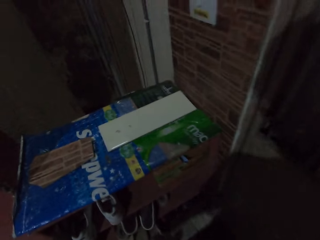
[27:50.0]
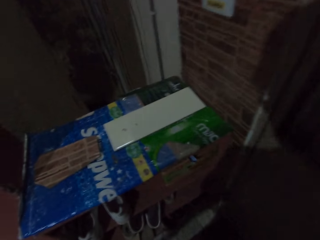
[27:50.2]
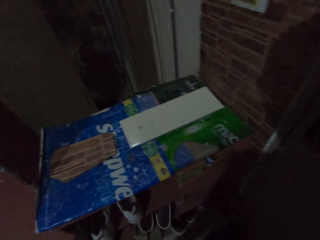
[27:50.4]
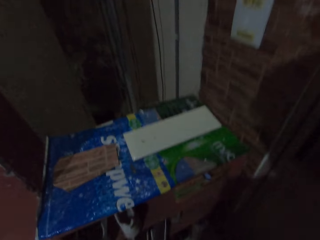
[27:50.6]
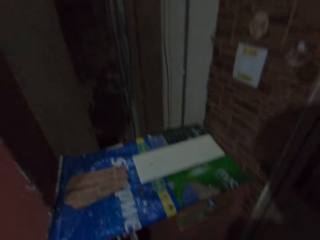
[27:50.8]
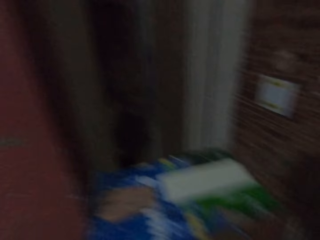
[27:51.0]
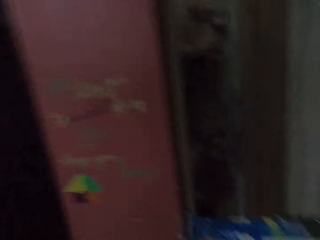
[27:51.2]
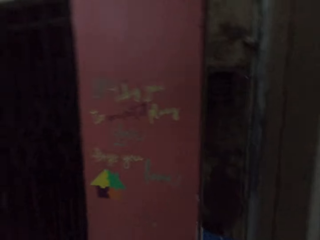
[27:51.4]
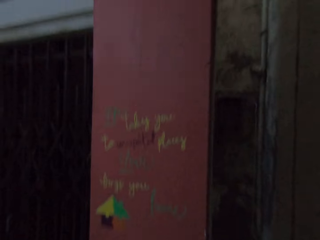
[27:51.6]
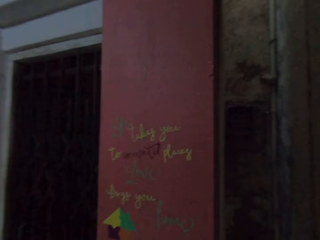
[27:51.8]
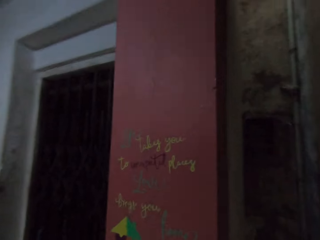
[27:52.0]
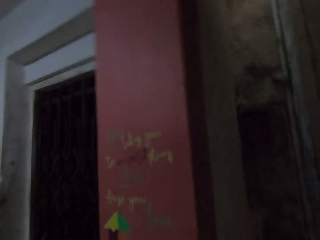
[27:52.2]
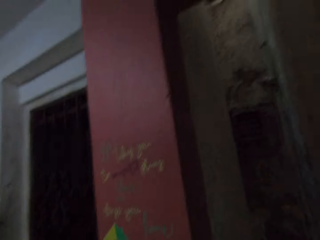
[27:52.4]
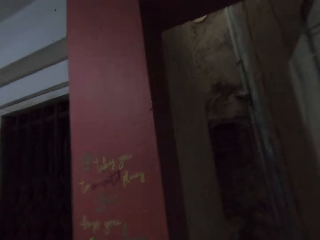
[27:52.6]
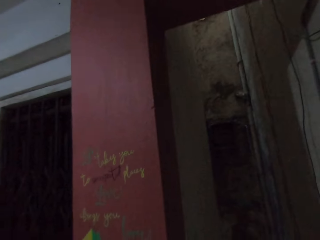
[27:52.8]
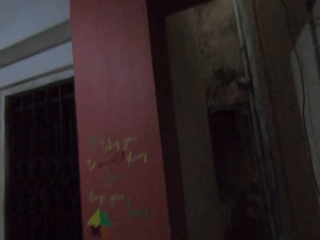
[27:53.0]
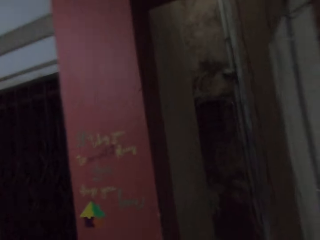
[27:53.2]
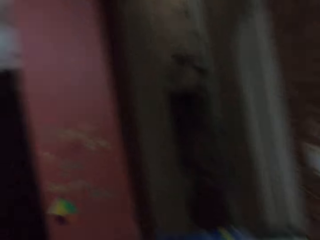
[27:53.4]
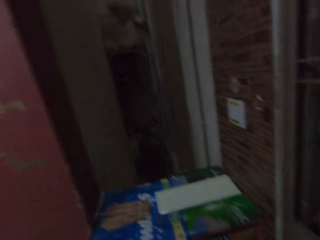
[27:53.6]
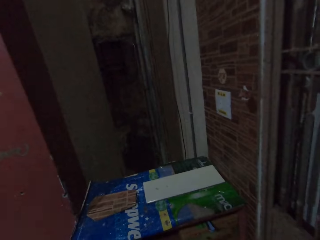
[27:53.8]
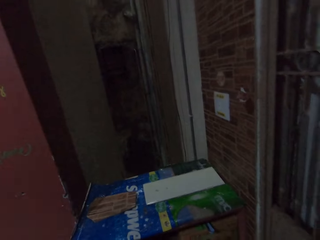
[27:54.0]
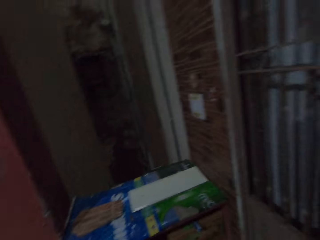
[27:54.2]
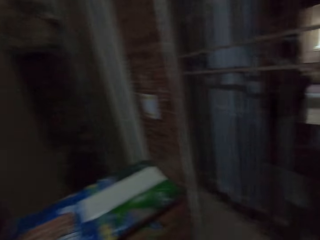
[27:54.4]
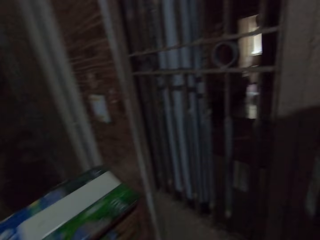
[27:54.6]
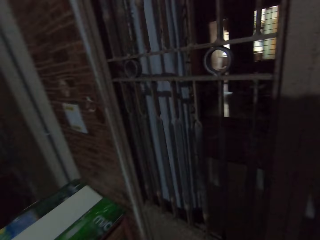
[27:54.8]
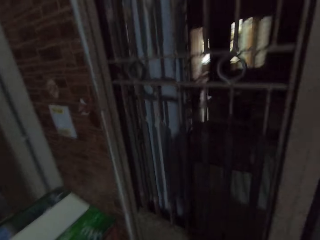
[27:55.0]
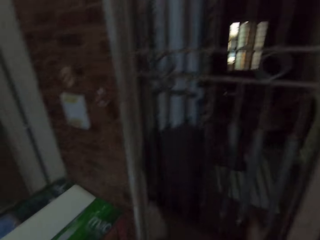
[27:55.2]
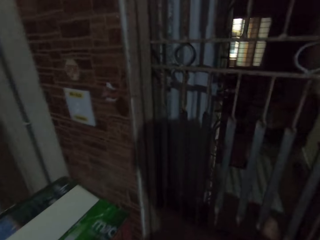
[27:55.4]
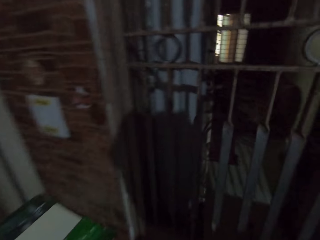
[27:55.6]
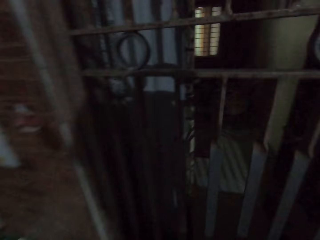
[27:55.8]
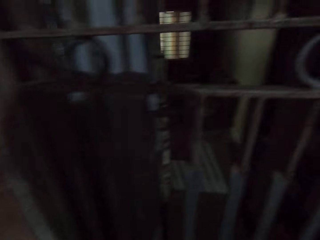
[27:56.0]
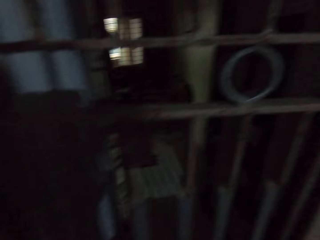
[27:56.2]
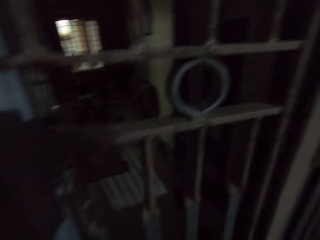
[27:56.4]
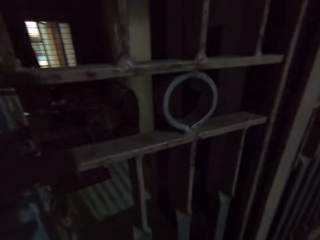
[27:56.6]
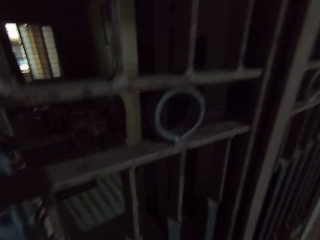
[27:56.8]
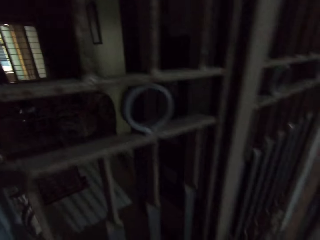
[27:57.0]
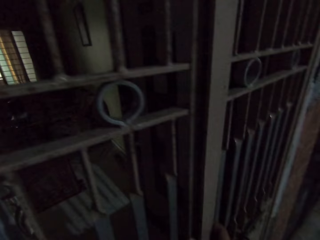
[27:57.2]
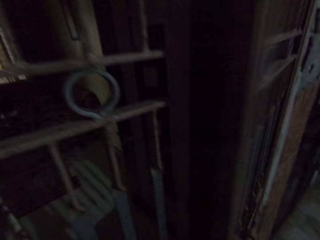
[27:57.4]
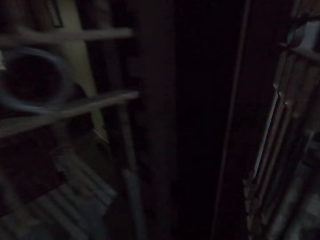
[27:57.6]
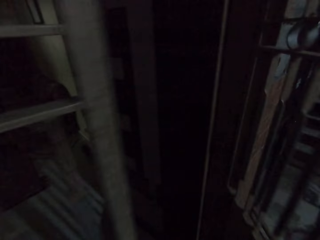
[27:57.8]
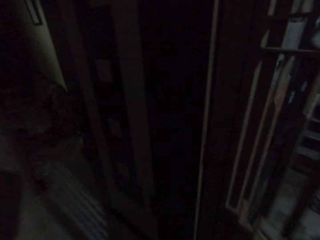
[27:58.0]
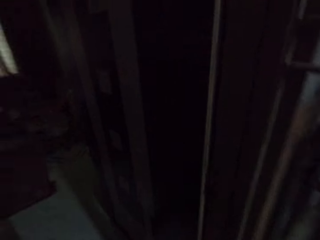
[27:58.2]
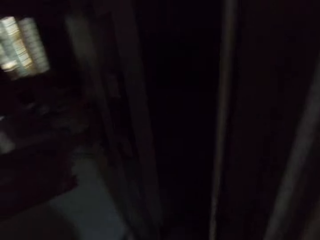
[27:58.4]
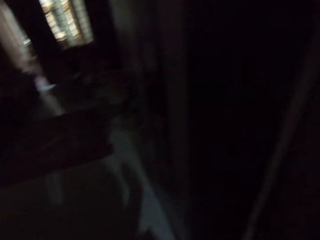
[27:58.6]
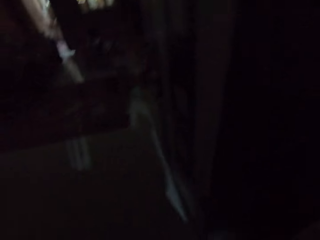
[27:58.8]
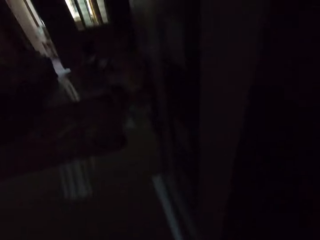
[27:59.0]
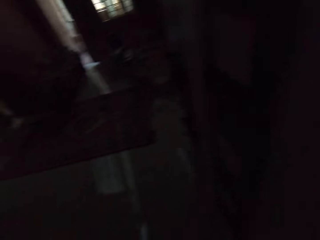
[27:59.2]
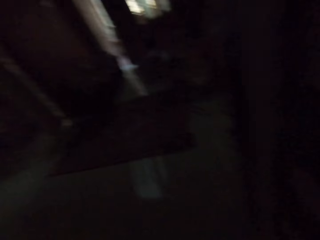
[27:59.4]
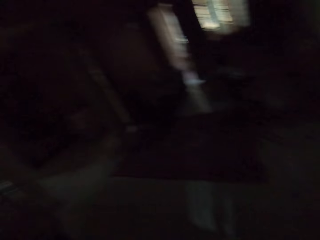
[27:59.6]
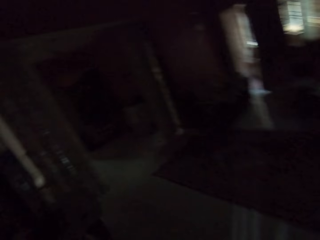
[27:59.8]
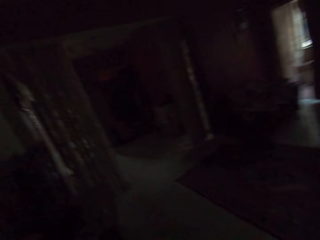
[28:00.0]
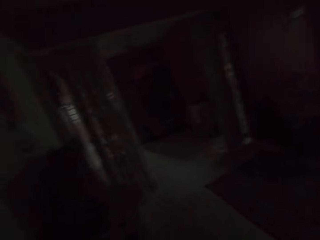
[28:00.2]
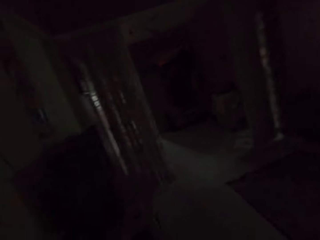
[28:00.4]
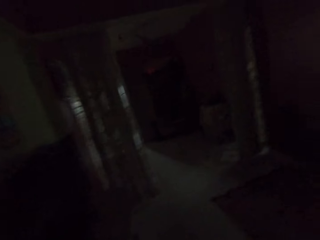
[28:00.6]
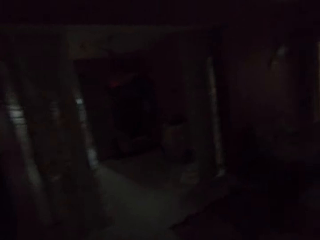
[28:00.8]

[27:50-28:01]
The camera wearer stands by the door. He looks around the wall. He opens the metal door with his right hand. He walks into a room.
